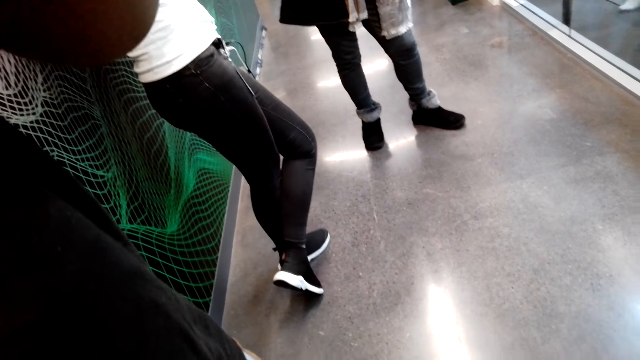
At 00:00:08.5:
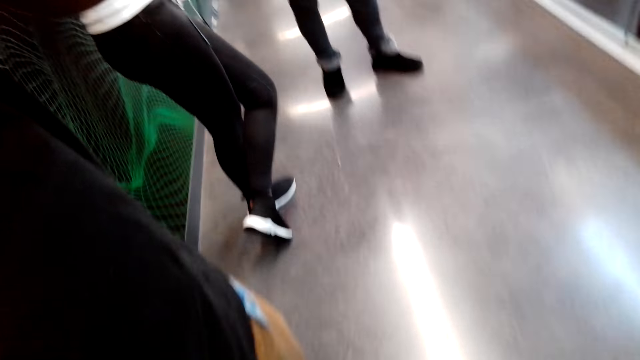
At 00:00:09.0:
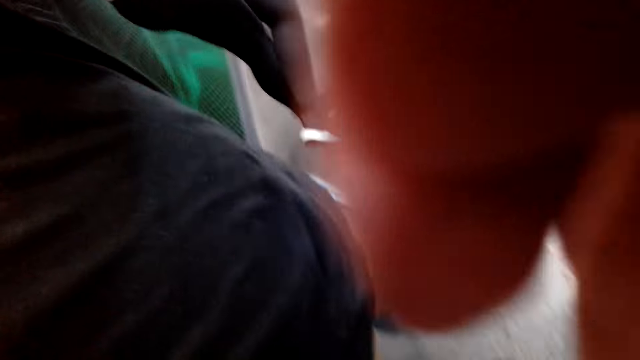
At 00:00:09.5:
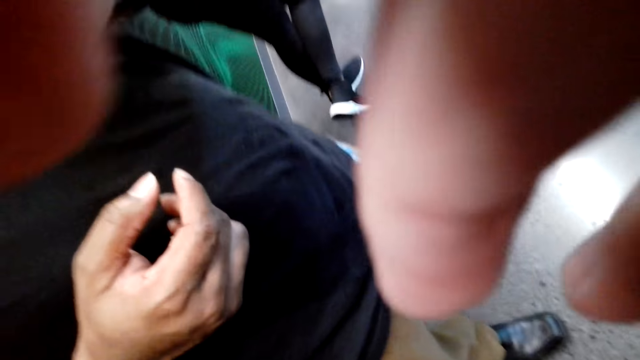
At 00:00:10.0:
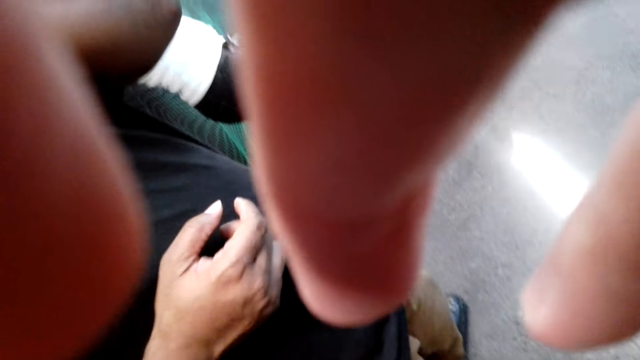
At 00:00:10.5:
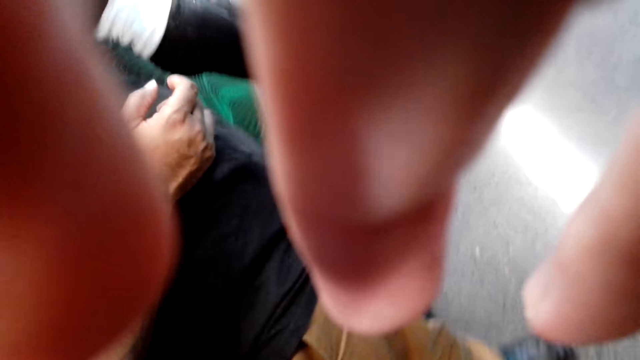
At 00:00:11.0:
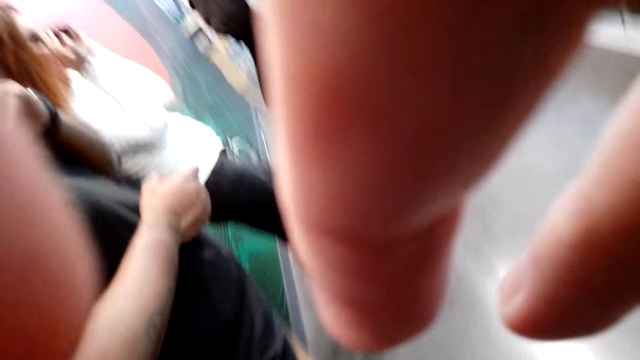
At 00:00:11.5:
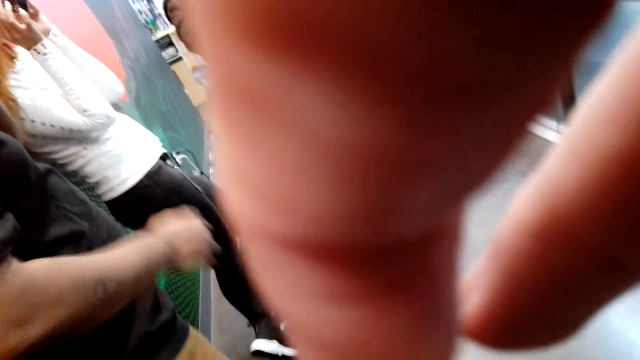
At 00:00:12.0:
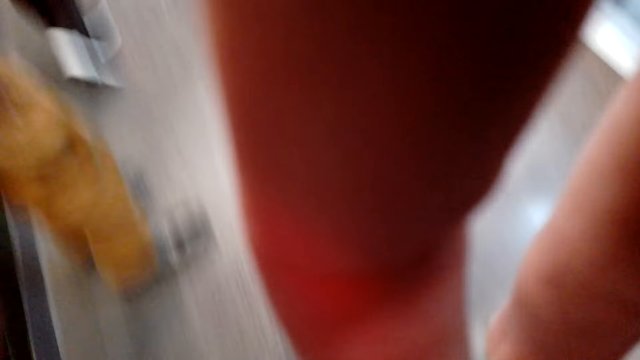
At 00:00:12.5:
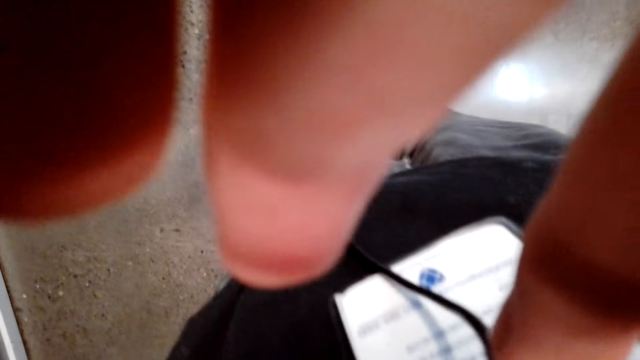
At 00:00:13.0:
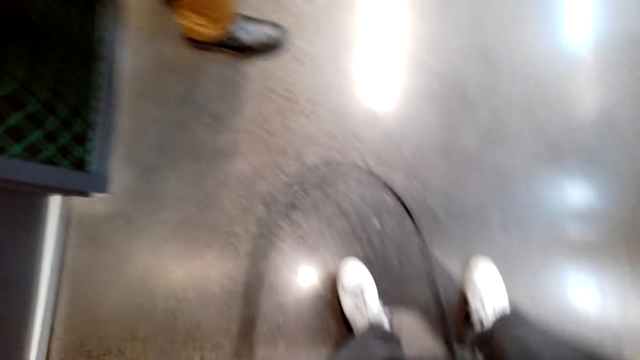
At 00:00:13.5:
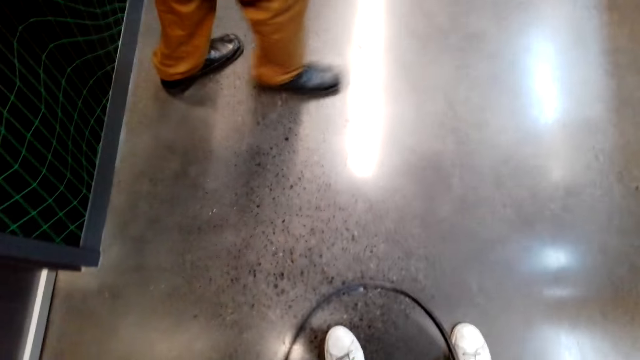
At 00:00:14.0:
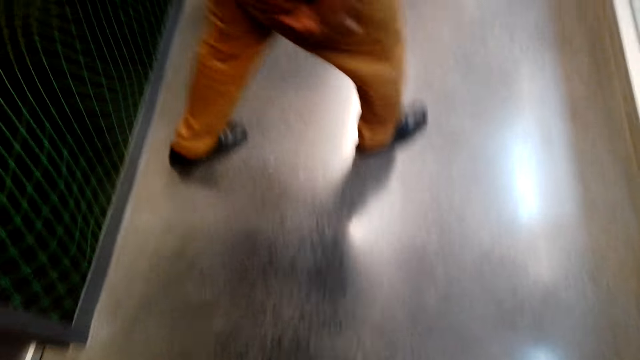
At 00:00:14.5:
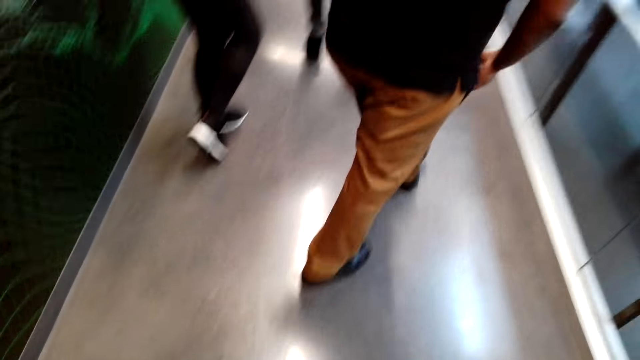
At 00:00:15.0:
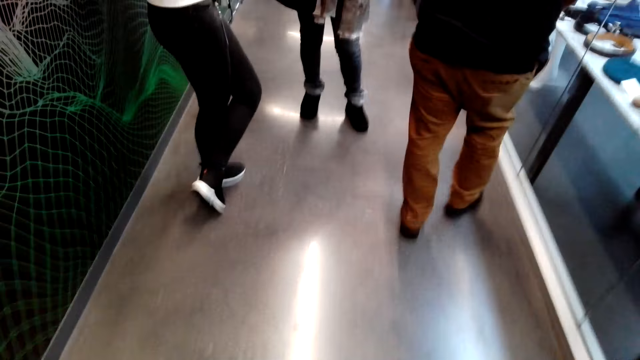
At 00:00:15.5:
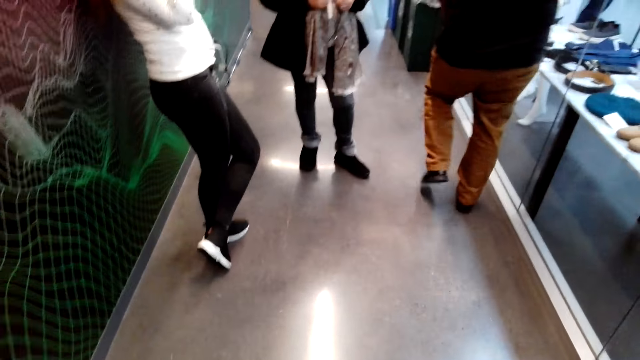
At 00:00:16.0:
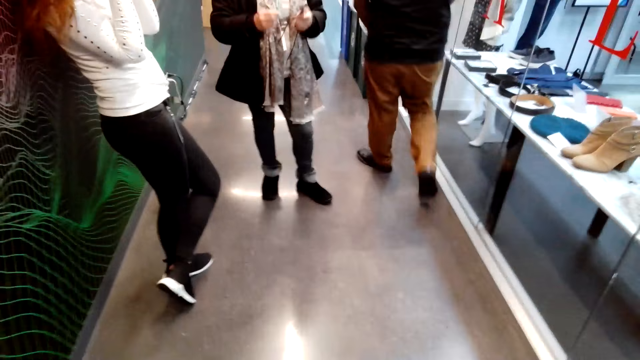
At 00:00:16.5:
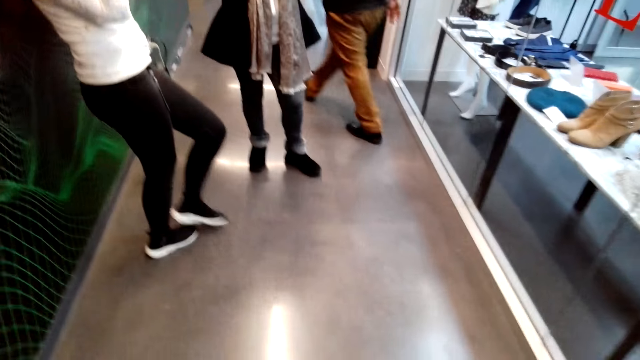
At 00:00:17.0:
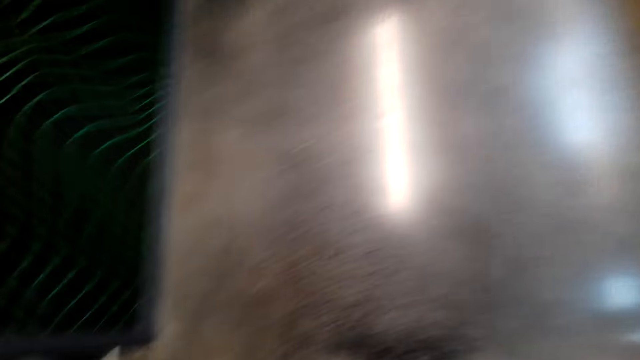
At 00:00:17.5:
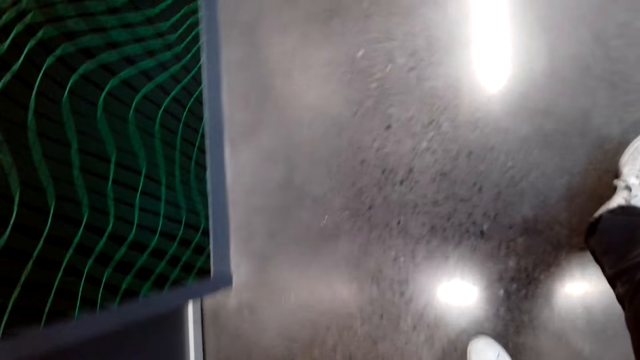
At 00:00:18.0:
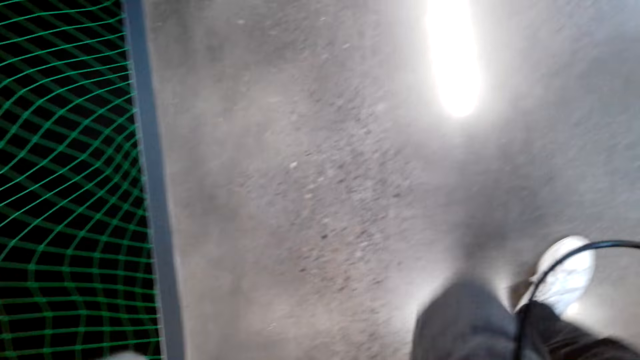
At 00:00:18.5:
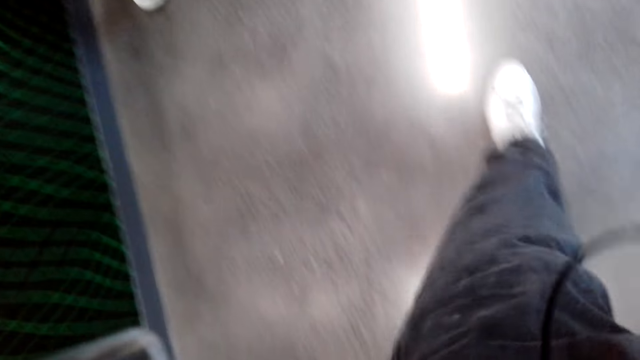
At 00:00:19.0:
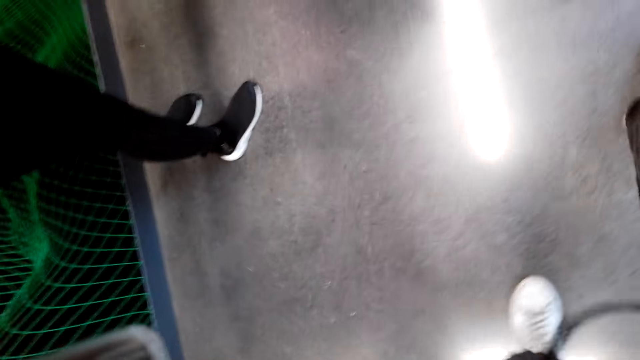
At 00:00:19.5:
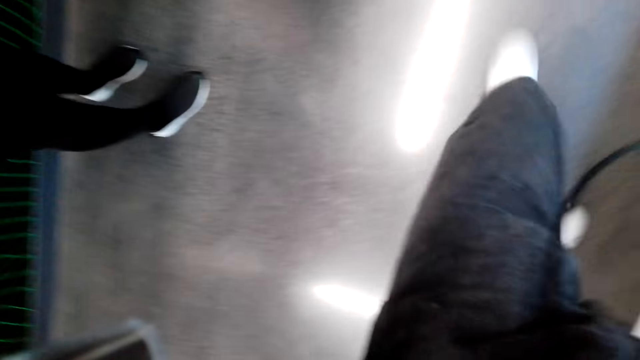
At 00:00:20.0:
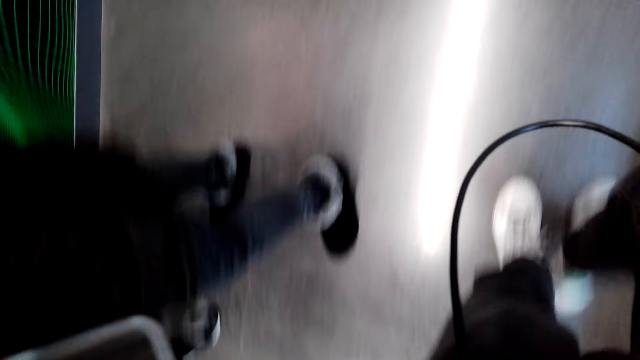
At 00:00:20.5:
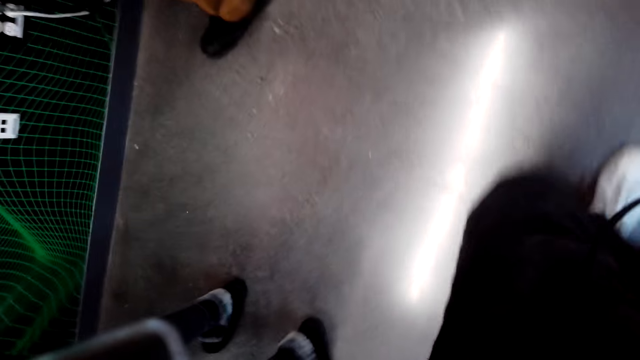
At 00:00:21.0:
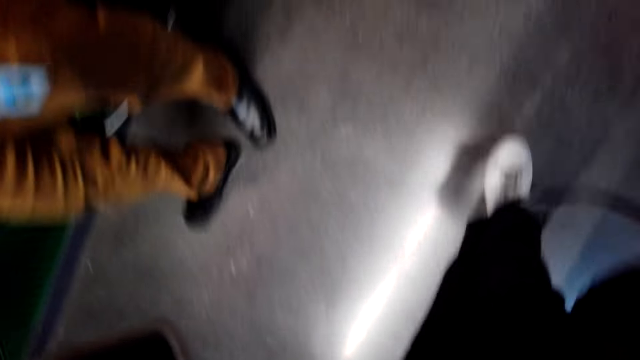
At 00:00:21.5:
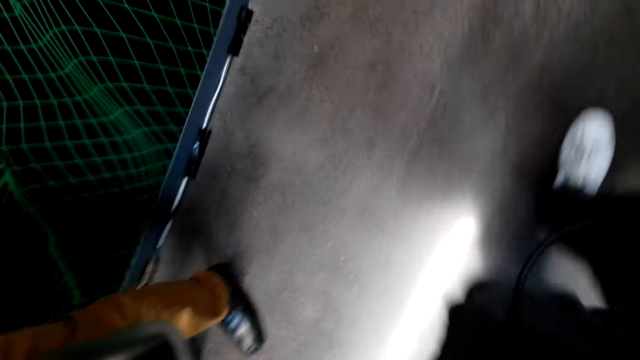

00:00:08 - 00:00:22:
The camera wearer holds the camera. A man walks away. A man is in the shop. A woman moves her legs. The camera wearer walks.

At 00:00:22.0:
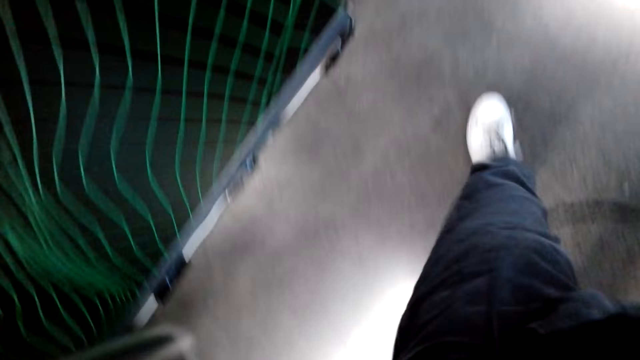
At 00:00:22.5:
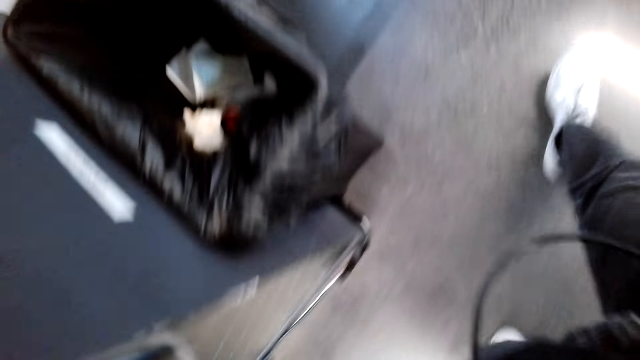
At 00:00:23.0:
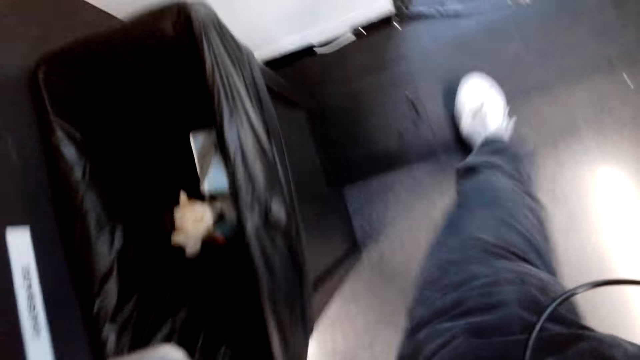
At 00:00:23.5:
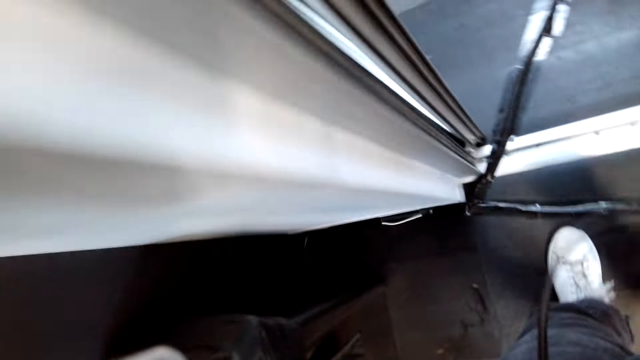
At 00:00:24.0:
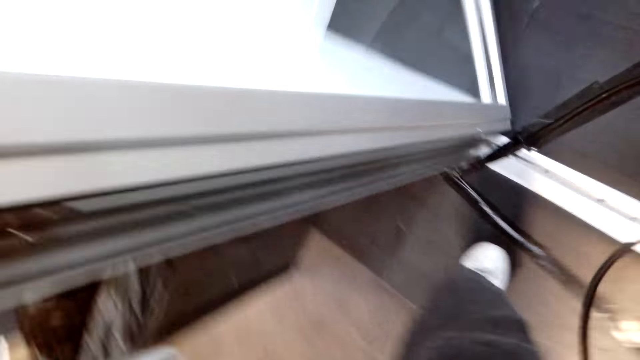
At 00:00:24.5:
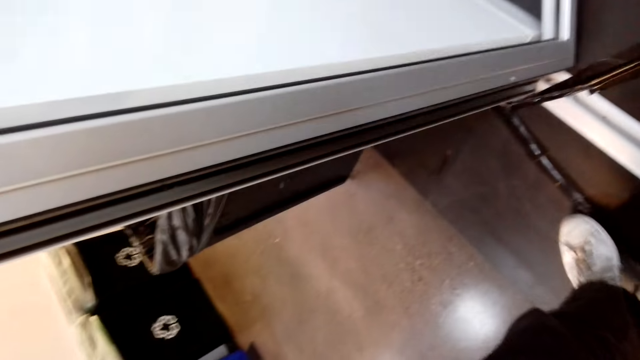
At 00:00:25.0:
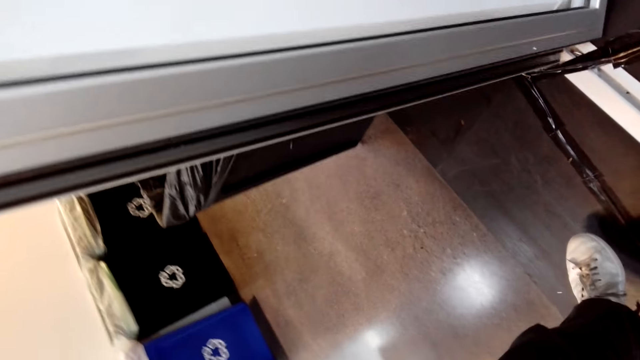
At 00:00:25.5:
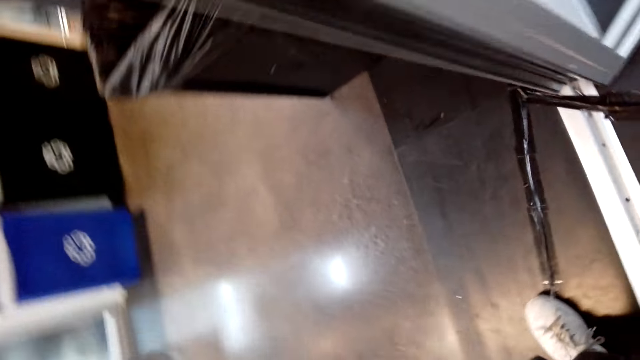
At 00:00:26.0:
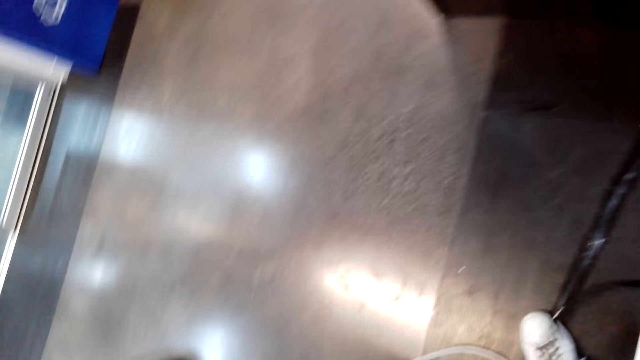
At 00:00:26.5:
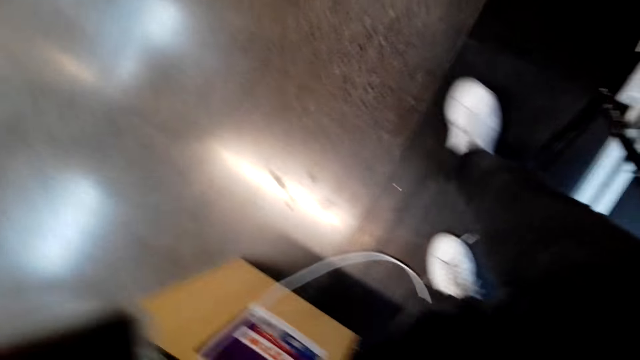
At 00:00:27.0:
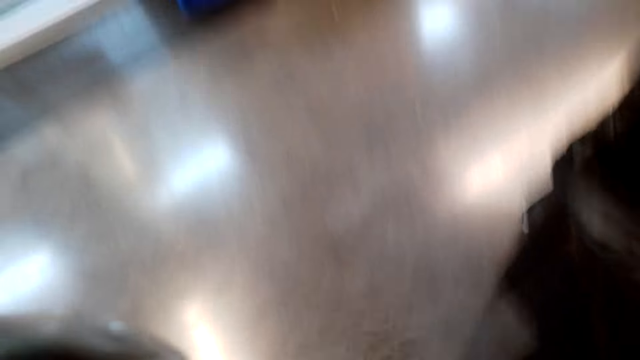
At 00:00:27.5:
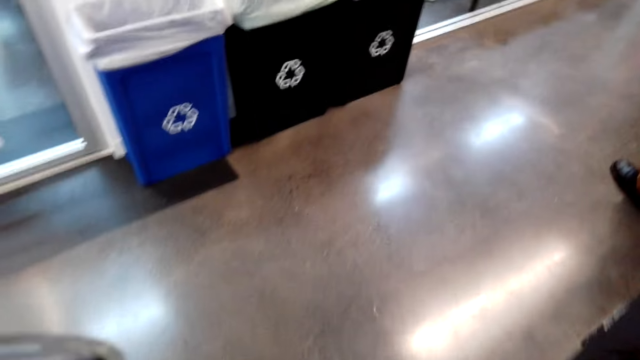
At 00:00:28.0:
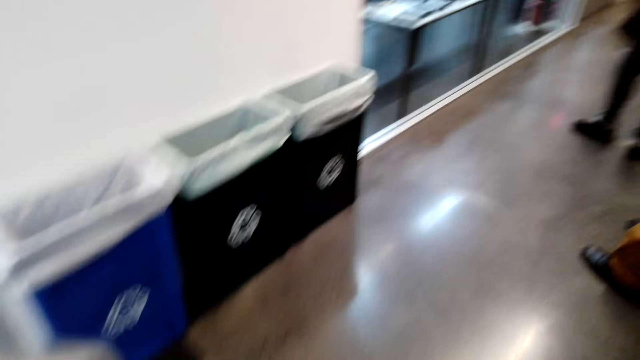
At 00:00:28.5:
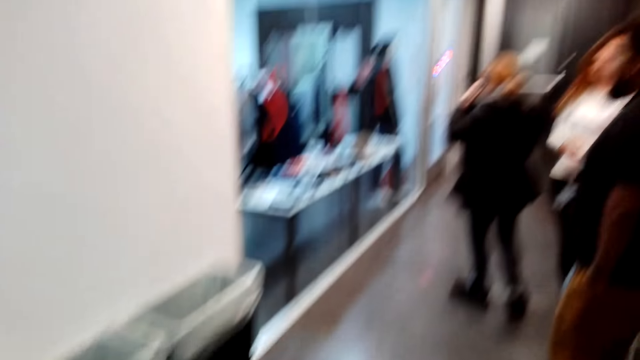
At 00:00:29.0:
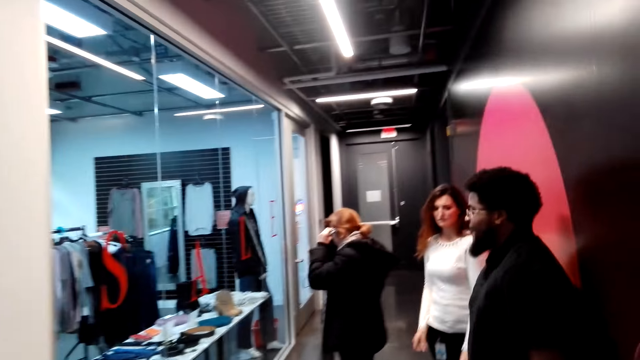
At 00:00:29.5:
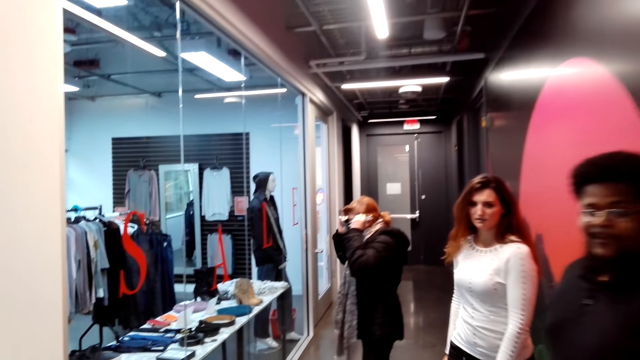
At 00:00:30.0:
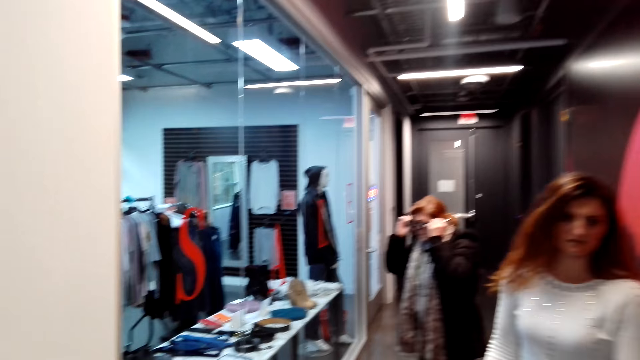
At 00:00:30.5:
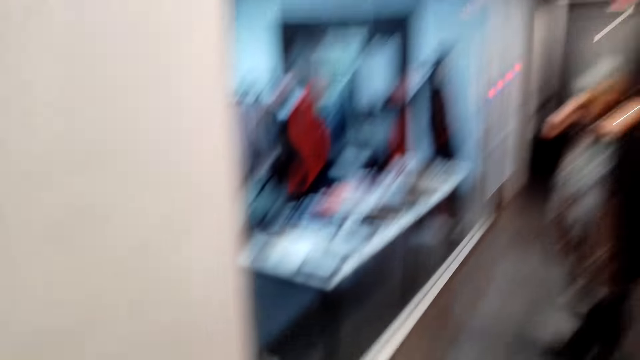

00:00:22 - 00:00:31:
The camera wearer walks back. A woman walks past the camera wearer.
